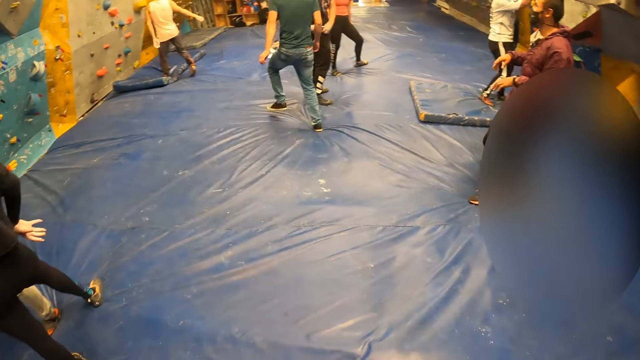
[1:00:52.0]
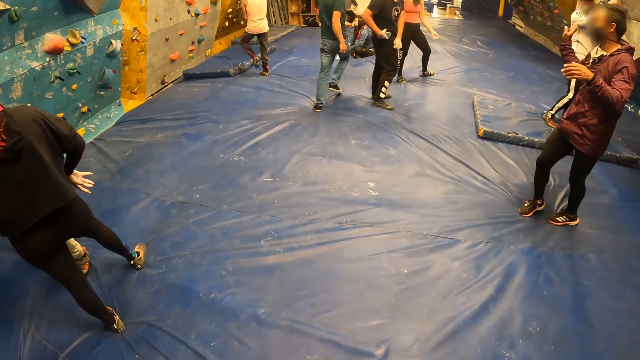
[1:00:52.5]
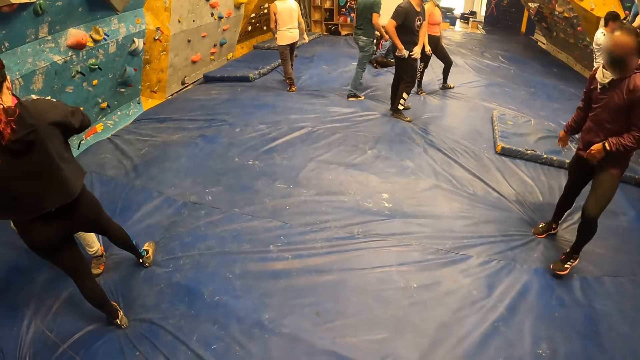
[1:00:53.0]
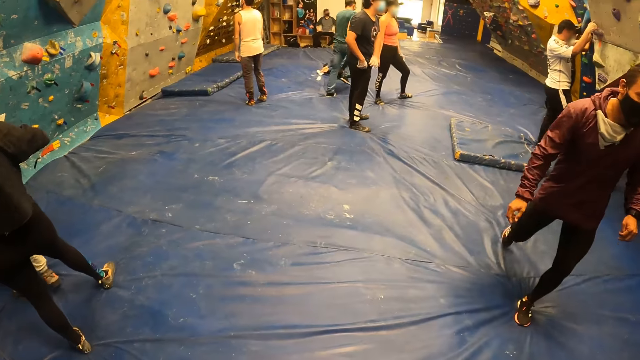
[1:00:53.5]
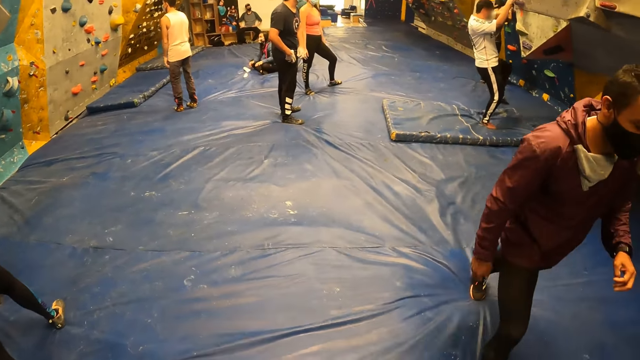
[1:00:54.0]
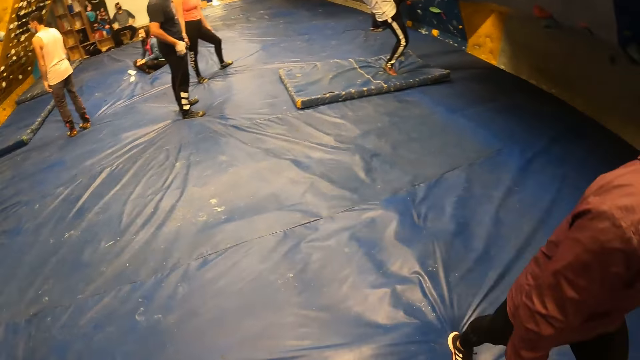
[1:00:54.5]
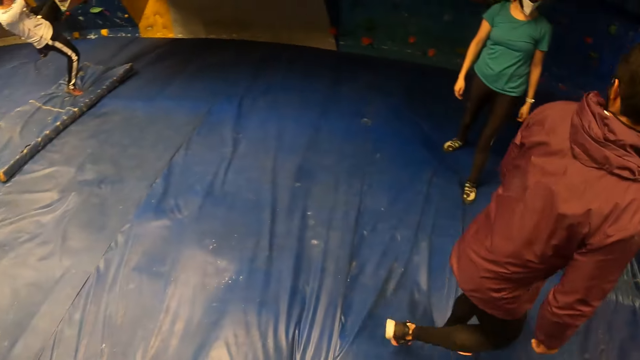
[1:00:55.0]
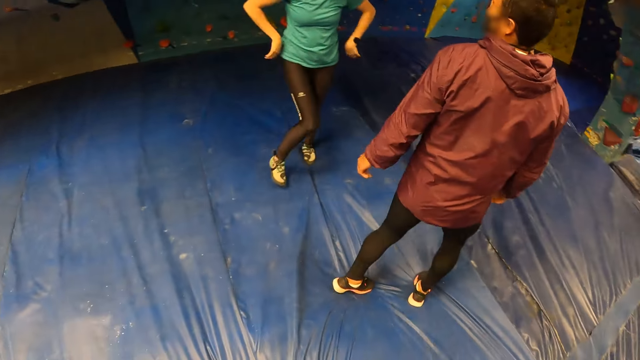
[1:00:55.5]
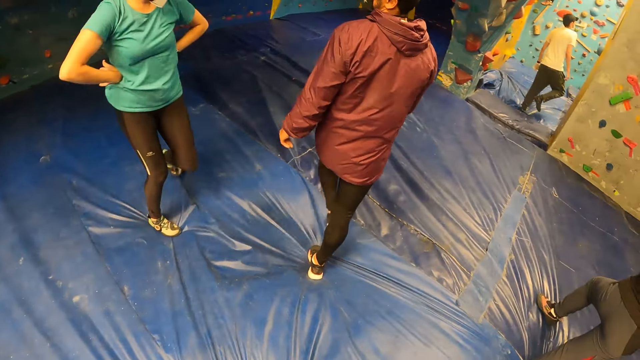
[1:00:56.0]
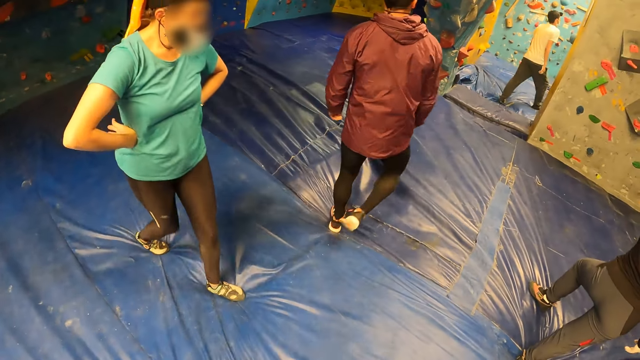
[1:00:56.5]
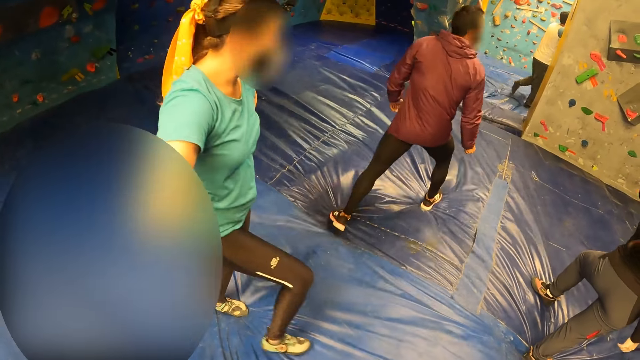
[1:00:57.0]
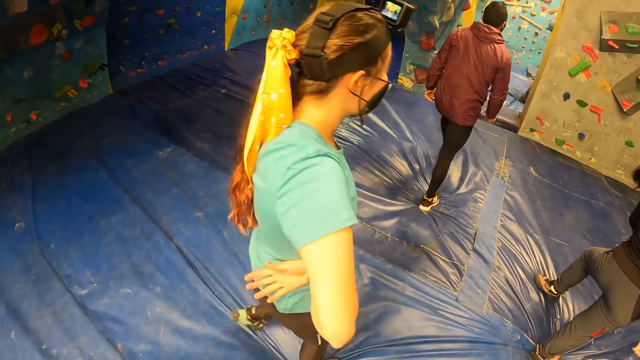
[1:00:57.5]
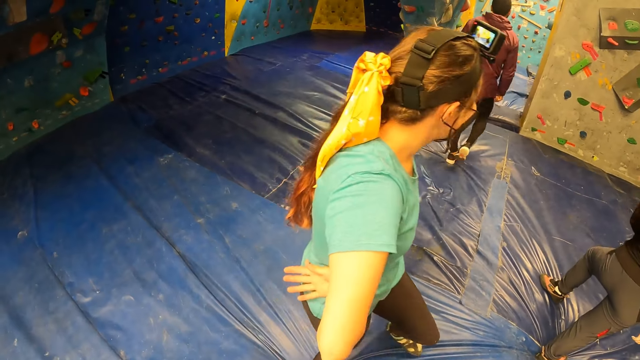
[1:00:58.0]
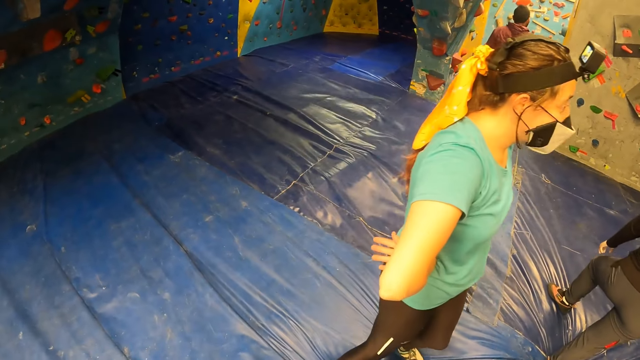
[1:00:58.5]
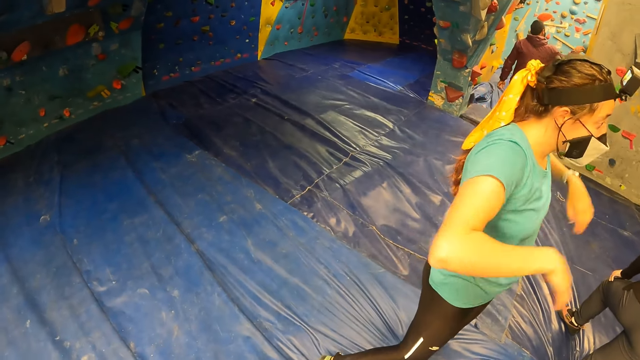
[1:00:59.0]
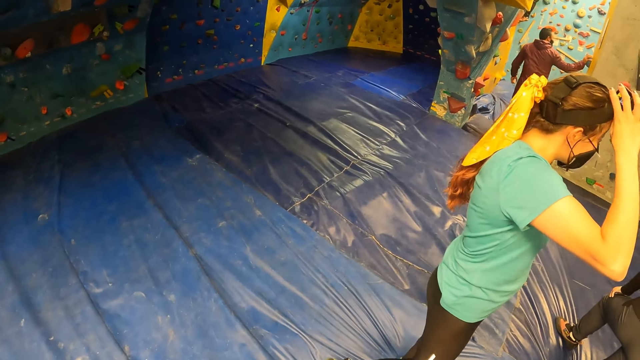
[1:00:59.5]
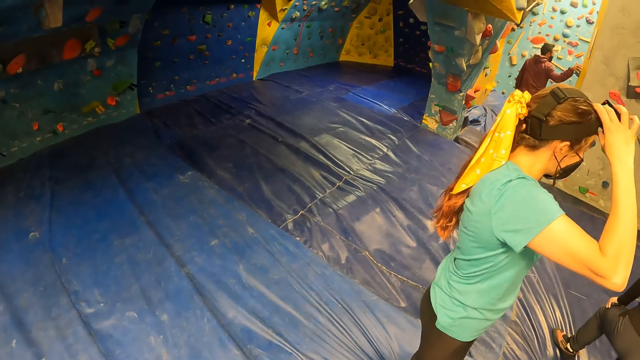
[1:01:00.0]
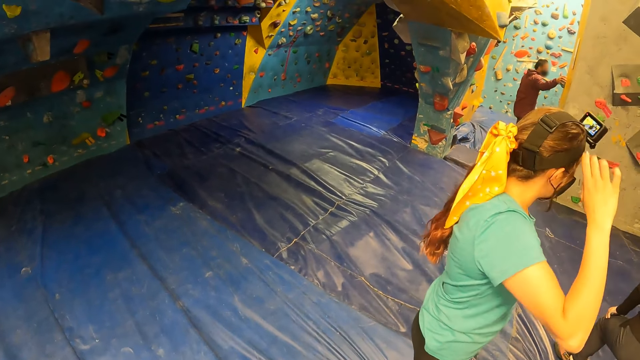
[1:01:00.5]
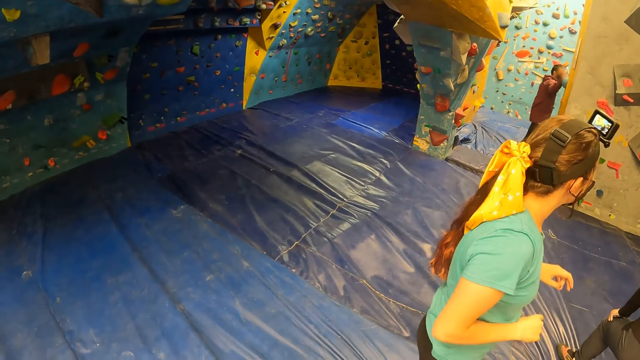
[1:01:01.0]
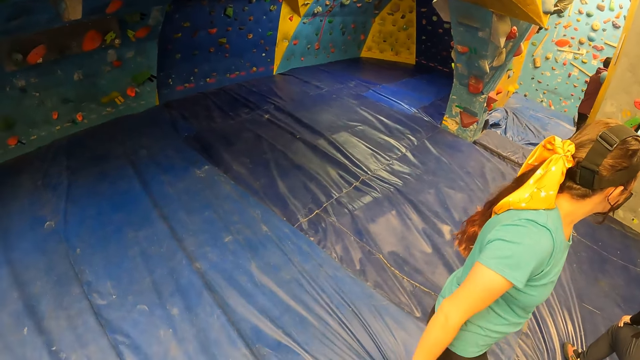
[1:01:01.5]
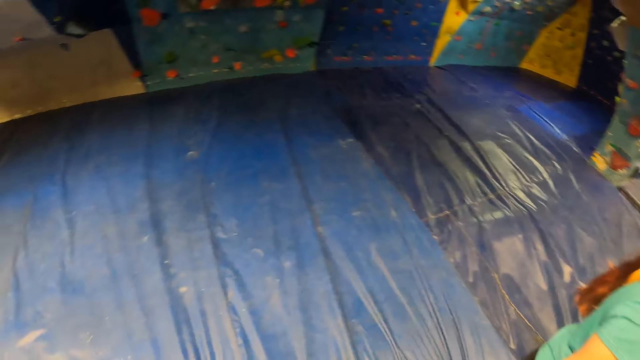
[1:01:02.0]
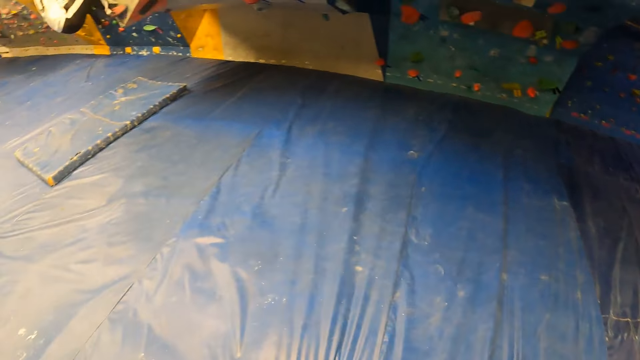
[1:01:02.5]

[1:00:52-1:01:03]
The man walks past the camera wearer. A lady stands in front of the camera wearer. The man touches the wall.

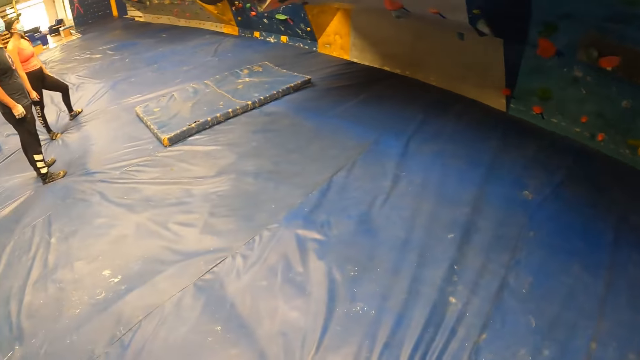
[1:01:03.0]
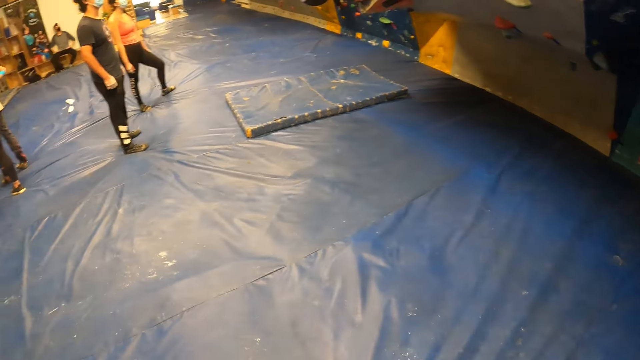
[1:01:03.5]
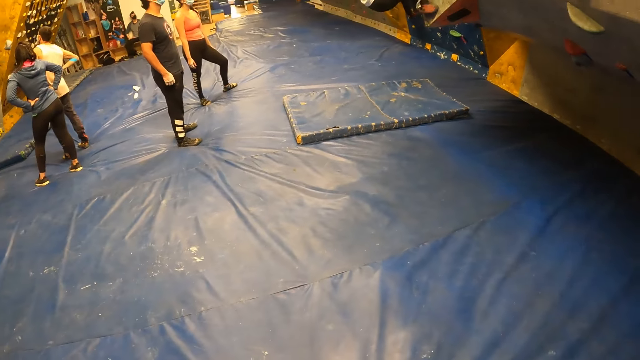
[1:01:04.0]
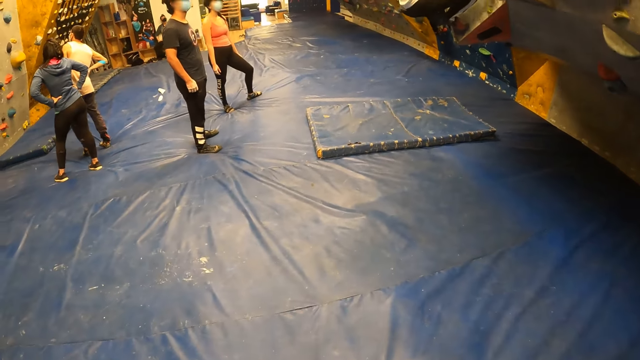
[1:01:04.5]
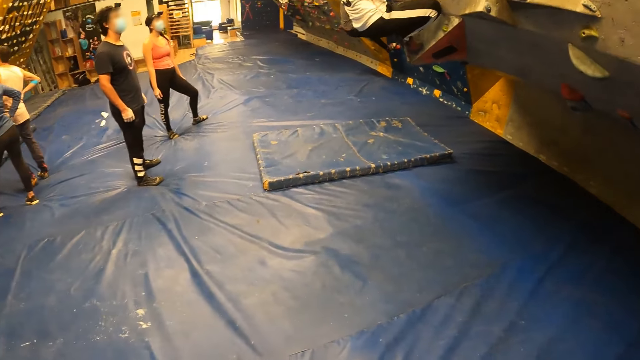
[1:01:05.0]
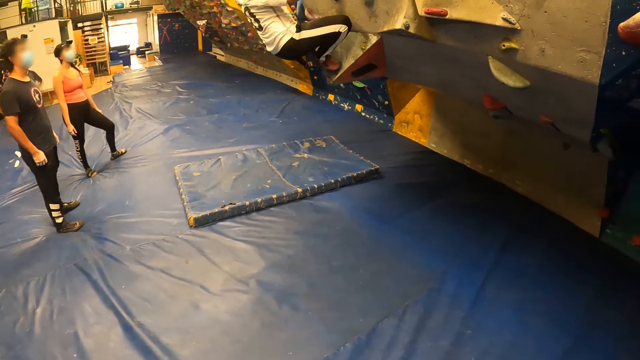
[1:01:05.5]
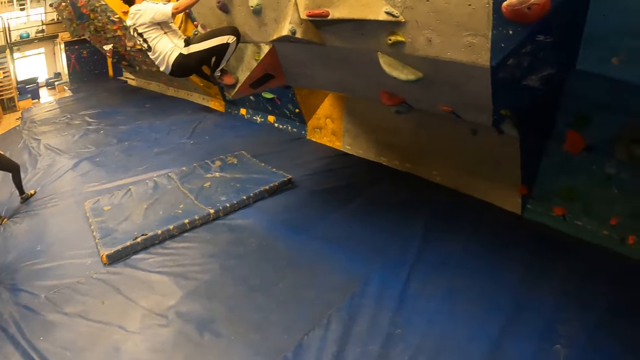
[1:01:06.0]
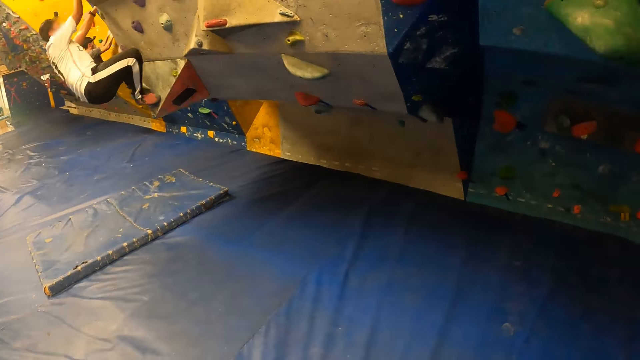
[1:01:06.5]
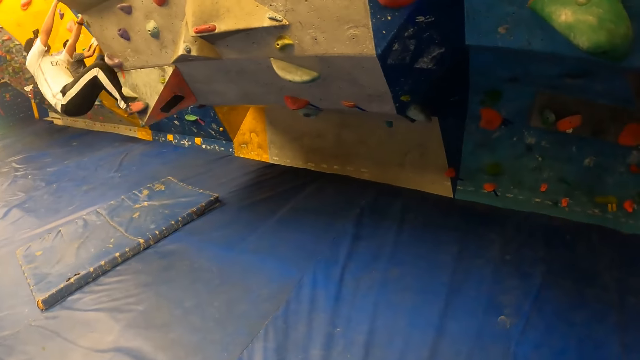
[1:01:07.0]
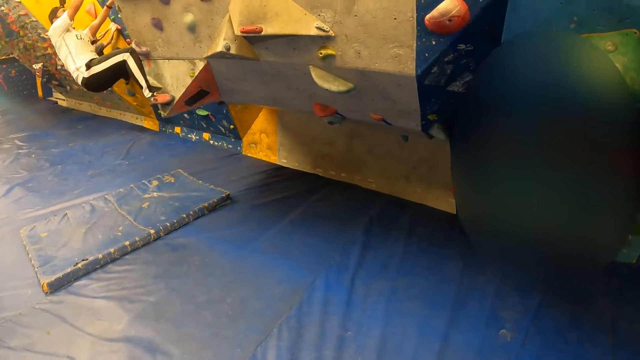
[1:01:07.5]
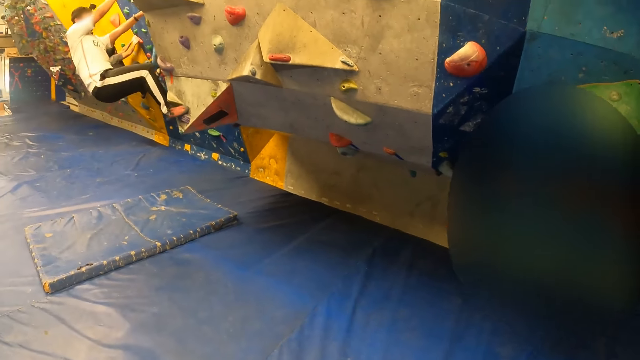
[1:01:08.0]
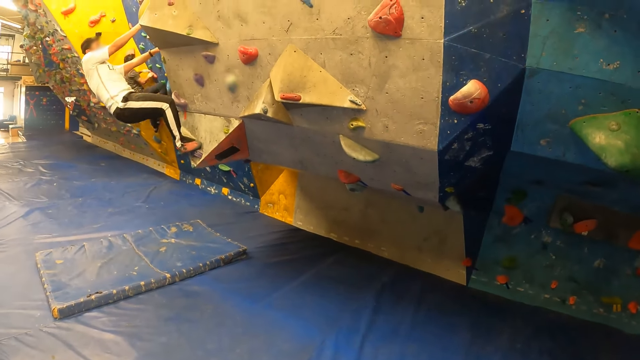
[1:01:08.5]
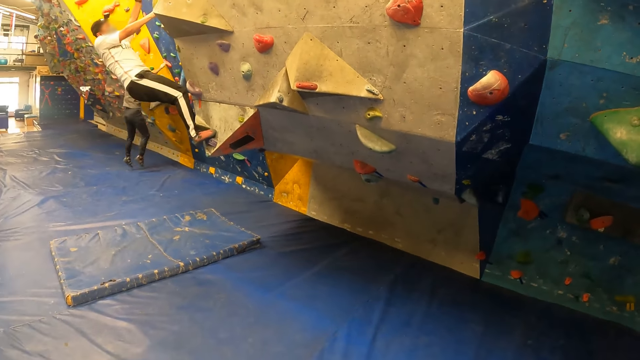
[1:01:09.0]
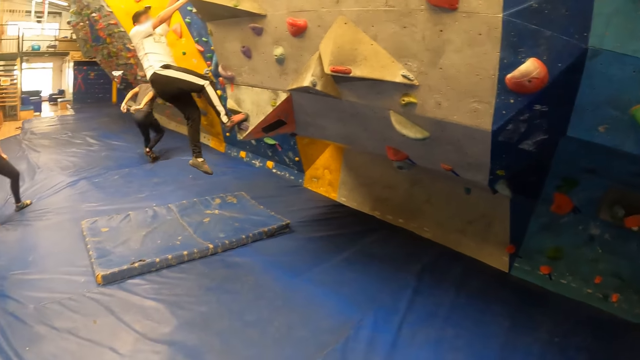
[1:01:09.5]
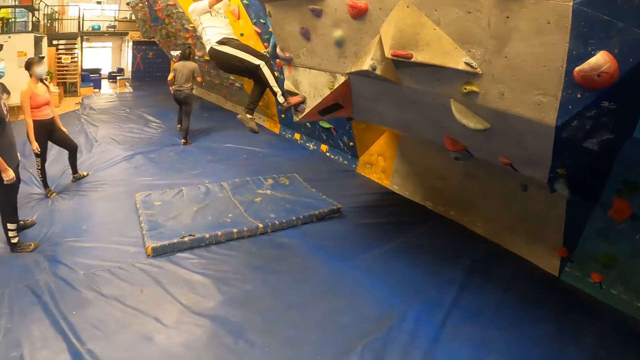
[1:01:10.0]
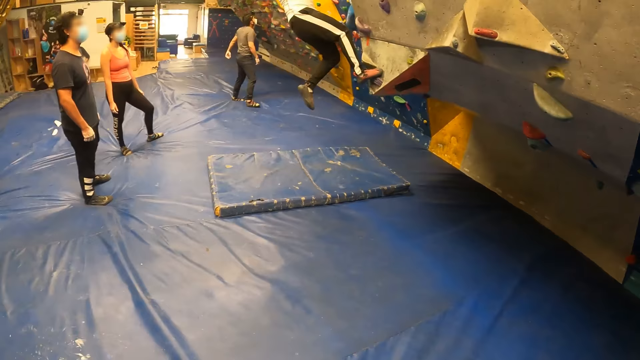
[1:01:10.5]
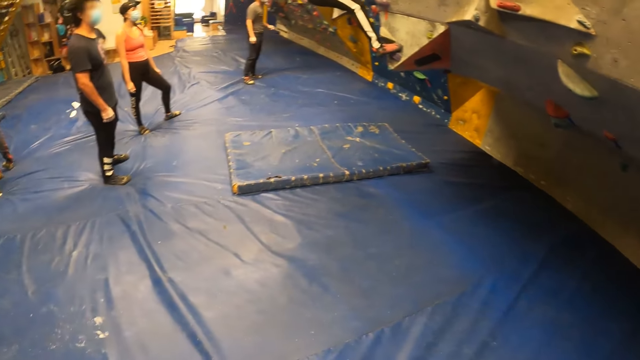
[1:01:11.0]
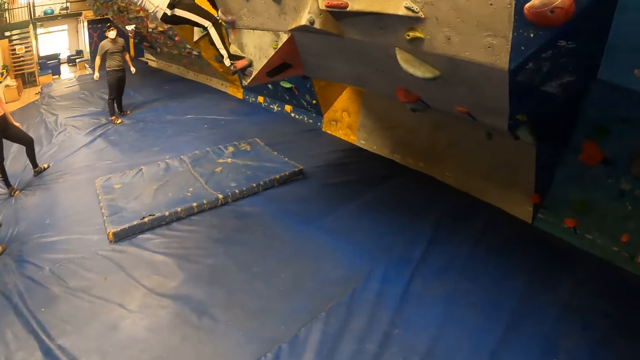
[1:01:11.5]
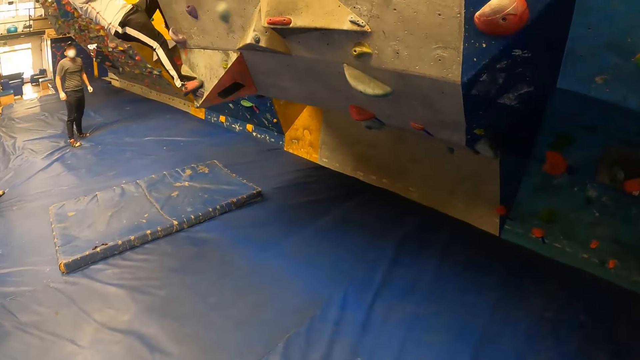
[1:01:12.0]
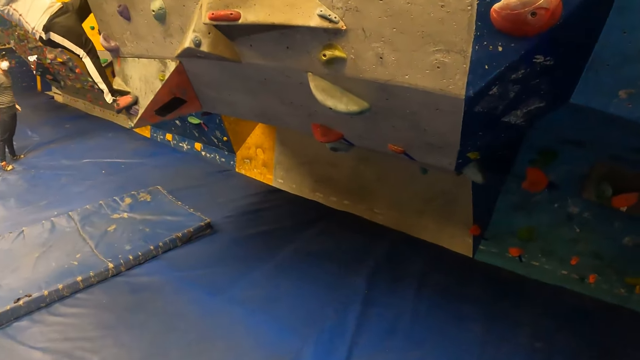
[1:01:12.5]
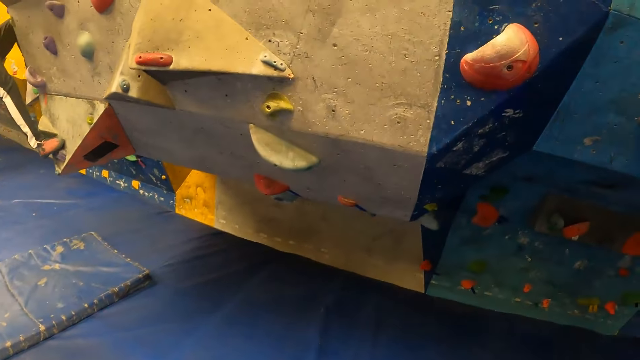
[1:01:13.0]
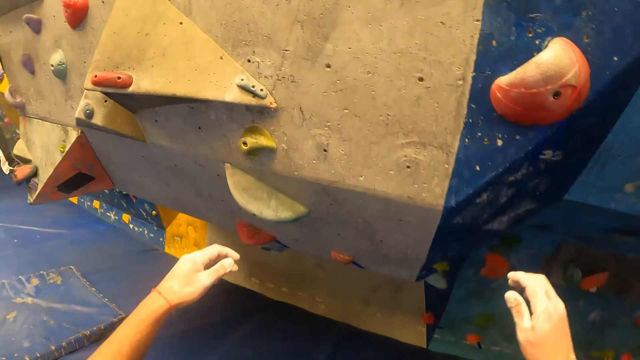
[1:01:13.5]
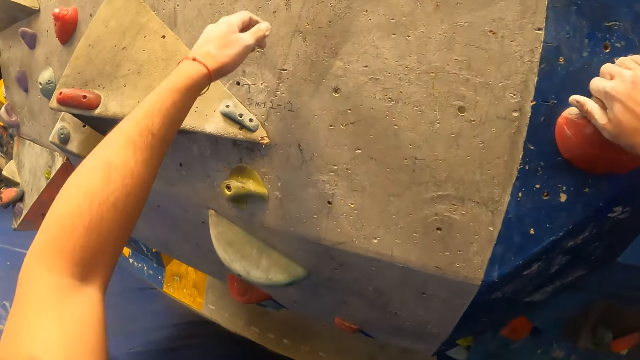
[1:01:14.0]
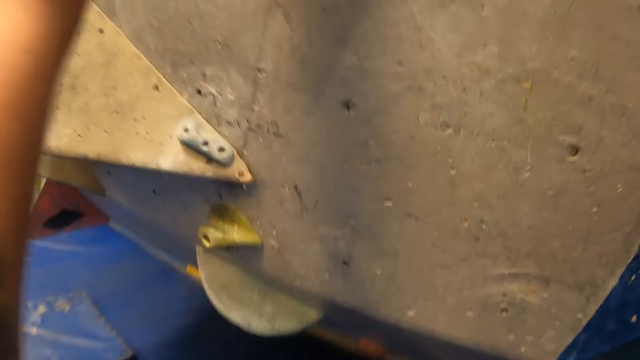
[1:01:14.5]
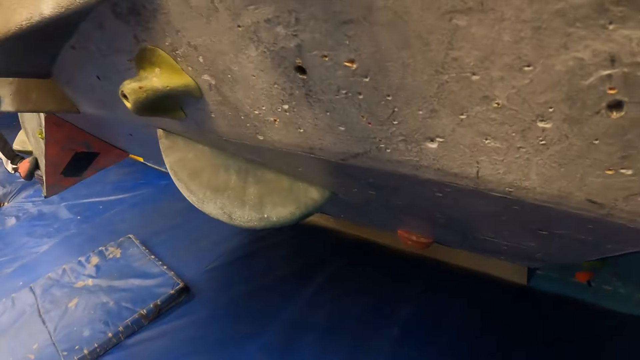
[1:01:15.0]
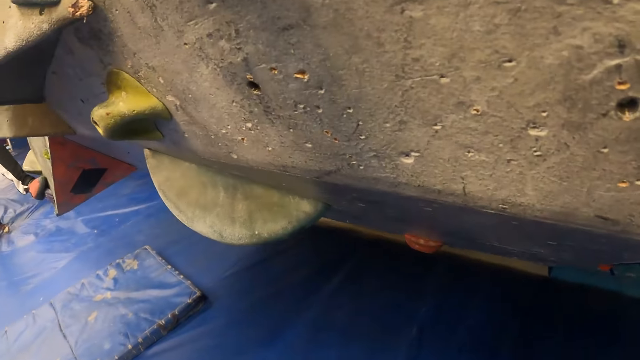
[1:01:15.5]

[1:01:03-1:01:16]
The camera wearer looks around the room. A man climbs a wall with his hands. The camera wearer looks at the room. He walks towards the wall. He reaches for the wall with both his hands. He holds a climbing hold with his right hand. He climbs the wall with his hands.
